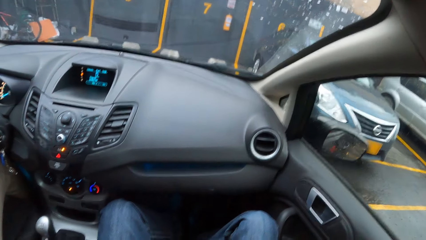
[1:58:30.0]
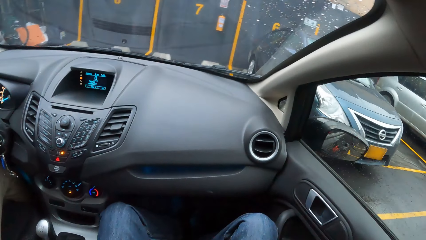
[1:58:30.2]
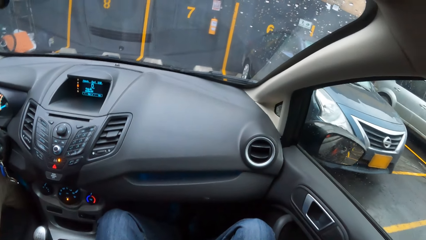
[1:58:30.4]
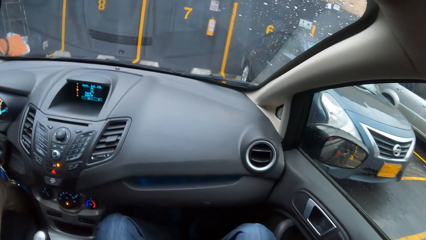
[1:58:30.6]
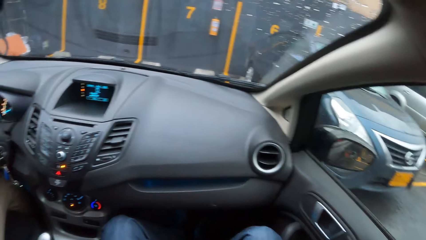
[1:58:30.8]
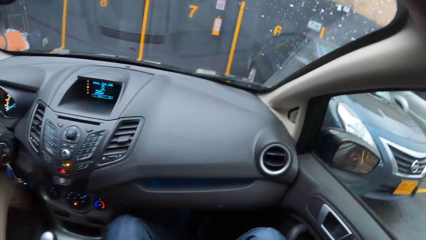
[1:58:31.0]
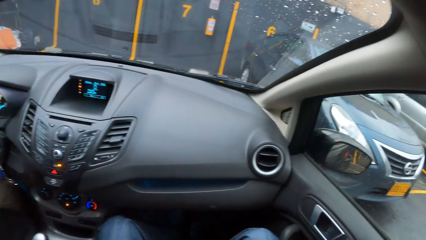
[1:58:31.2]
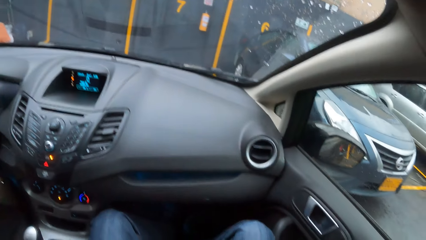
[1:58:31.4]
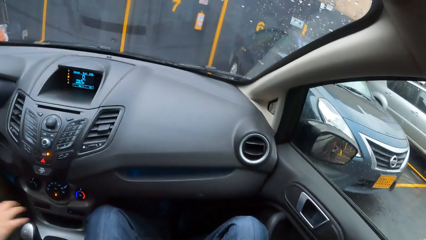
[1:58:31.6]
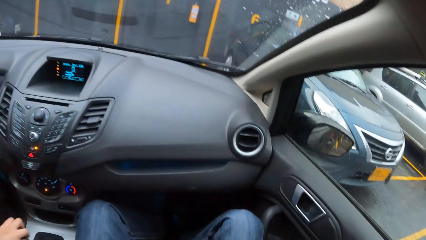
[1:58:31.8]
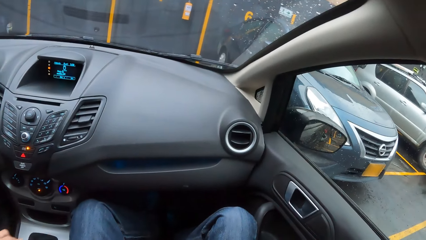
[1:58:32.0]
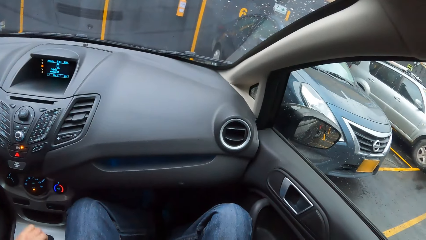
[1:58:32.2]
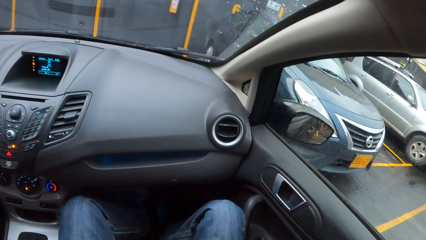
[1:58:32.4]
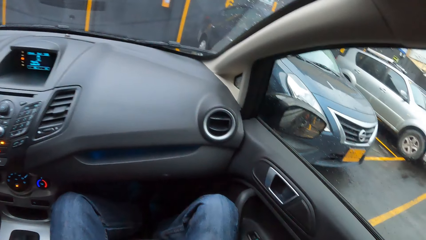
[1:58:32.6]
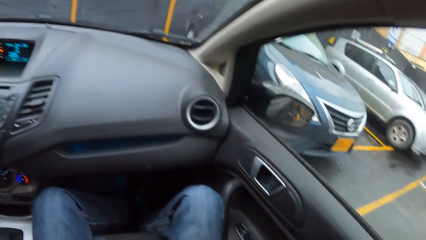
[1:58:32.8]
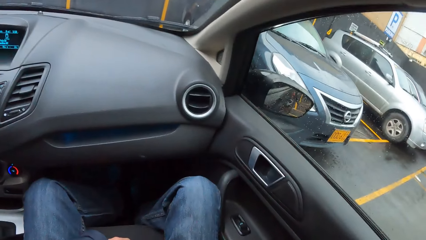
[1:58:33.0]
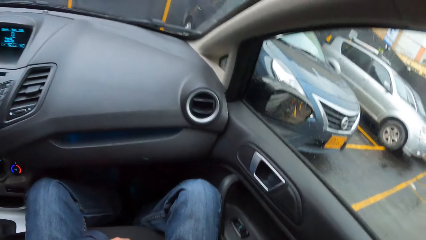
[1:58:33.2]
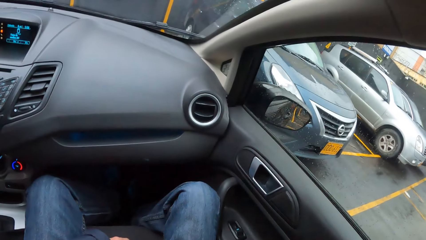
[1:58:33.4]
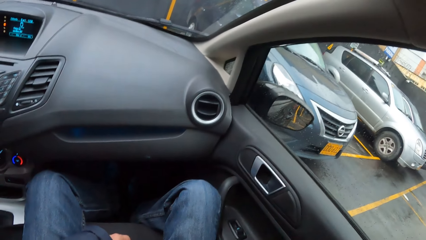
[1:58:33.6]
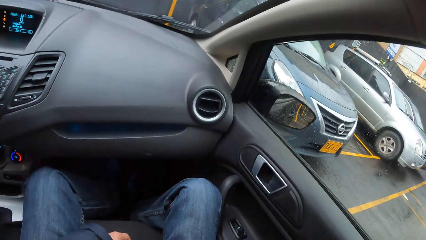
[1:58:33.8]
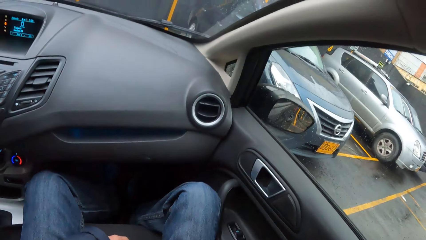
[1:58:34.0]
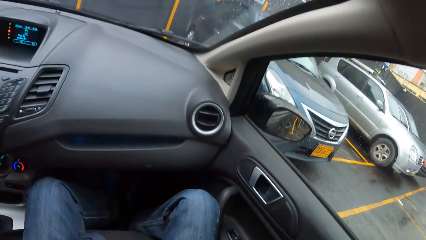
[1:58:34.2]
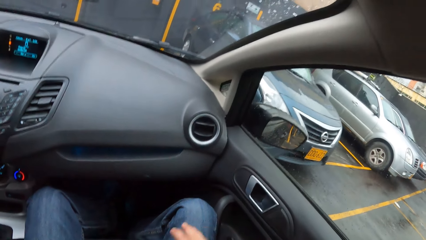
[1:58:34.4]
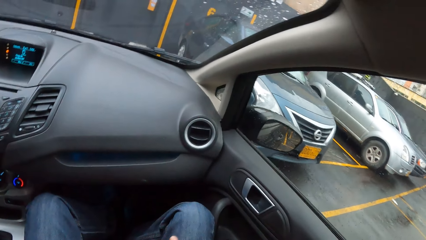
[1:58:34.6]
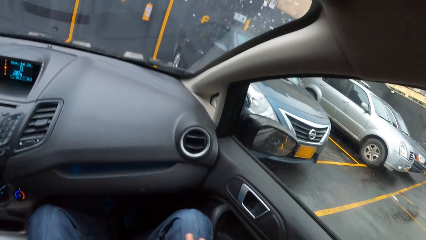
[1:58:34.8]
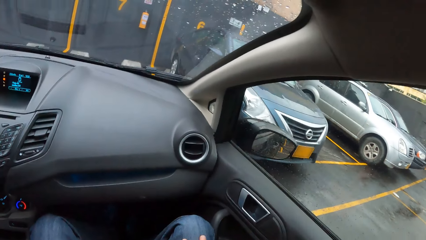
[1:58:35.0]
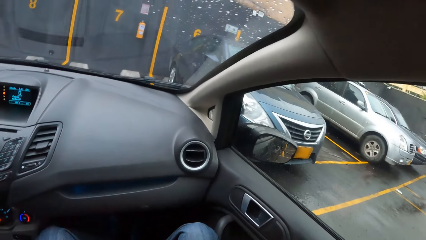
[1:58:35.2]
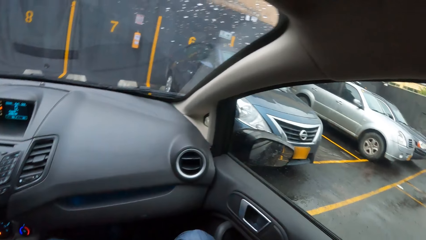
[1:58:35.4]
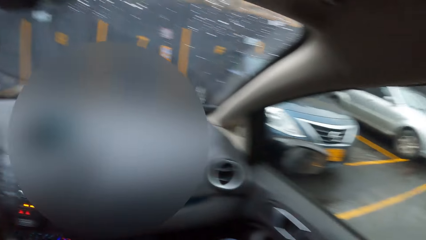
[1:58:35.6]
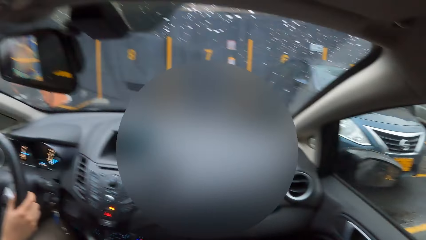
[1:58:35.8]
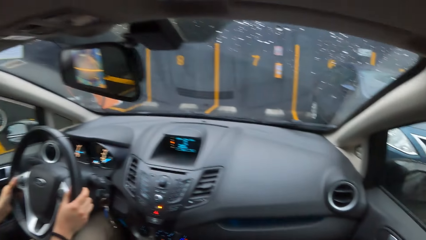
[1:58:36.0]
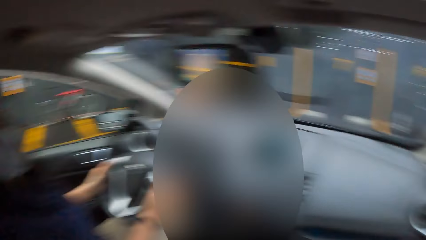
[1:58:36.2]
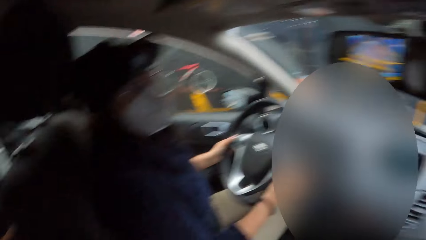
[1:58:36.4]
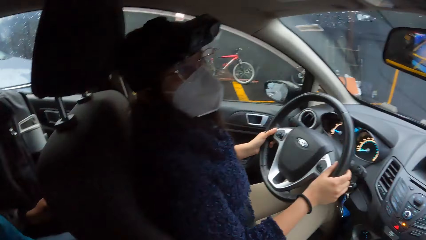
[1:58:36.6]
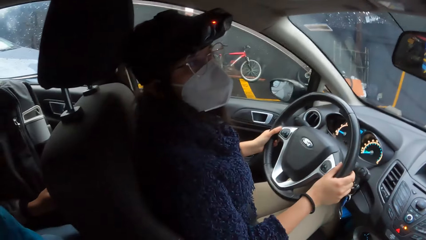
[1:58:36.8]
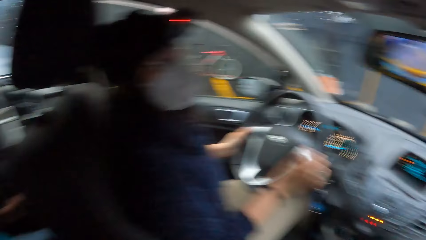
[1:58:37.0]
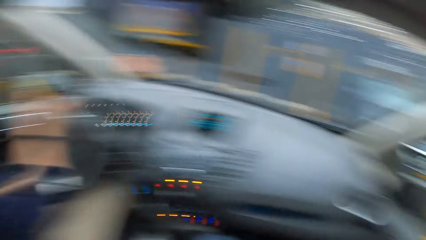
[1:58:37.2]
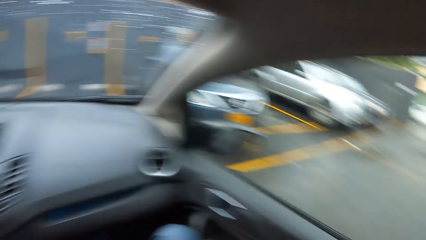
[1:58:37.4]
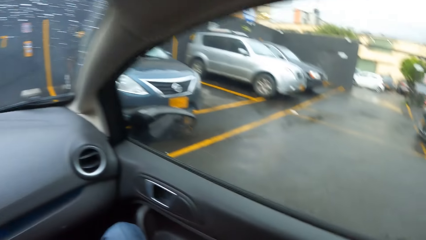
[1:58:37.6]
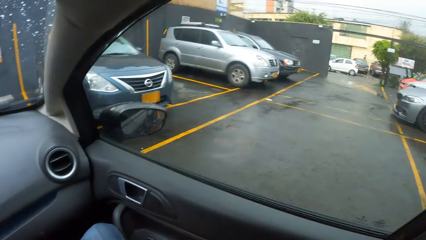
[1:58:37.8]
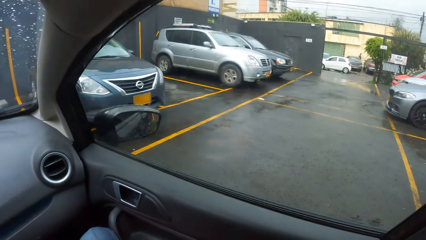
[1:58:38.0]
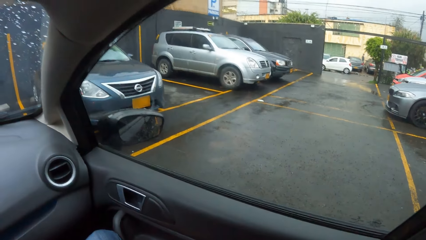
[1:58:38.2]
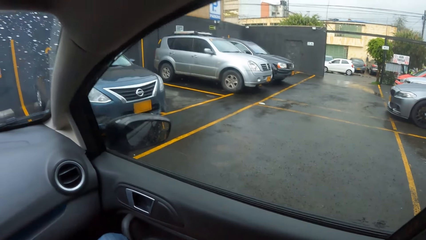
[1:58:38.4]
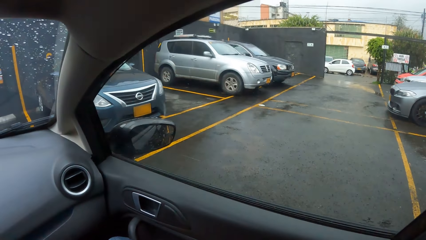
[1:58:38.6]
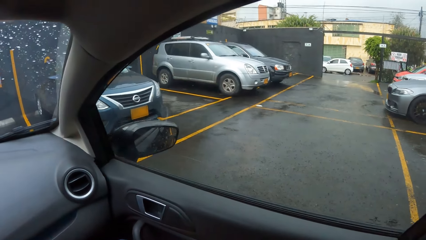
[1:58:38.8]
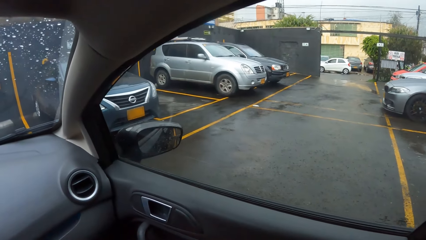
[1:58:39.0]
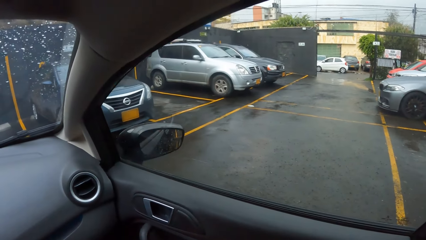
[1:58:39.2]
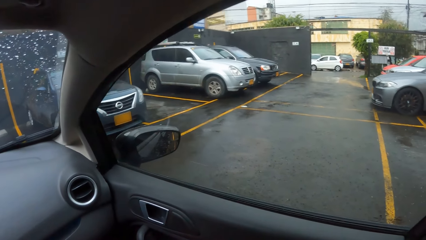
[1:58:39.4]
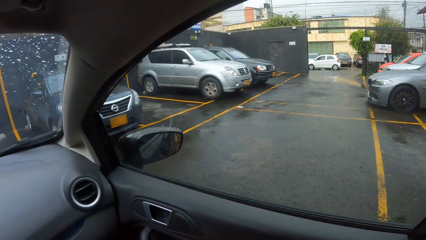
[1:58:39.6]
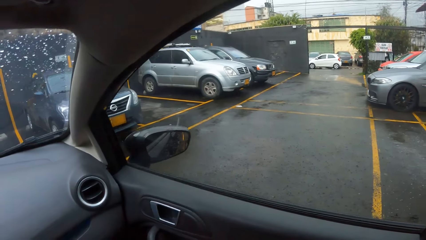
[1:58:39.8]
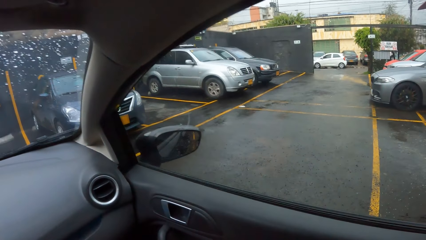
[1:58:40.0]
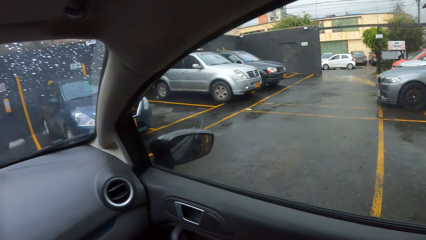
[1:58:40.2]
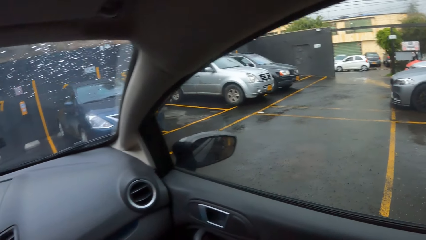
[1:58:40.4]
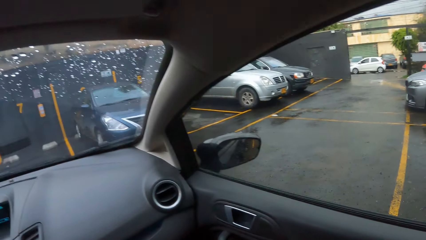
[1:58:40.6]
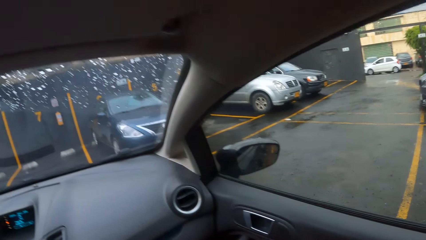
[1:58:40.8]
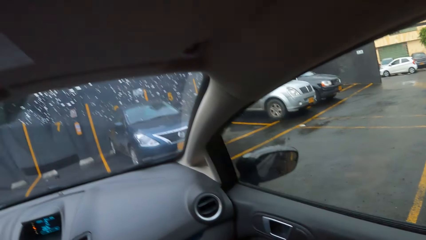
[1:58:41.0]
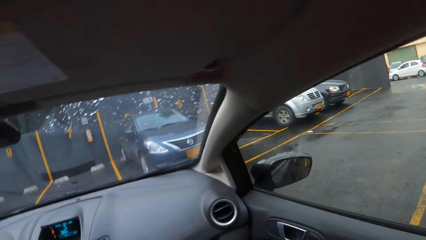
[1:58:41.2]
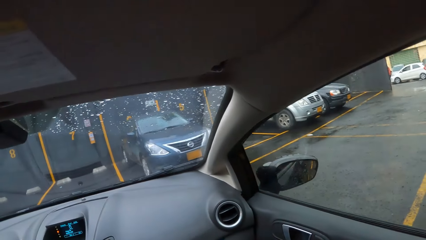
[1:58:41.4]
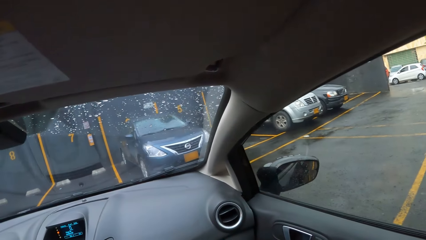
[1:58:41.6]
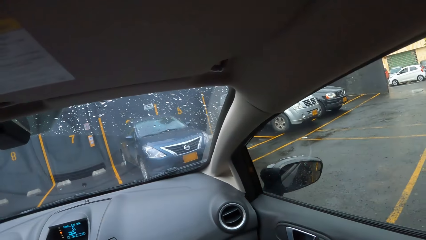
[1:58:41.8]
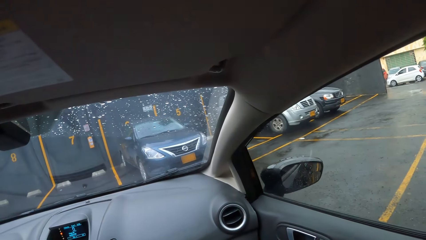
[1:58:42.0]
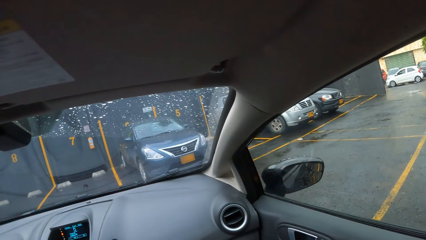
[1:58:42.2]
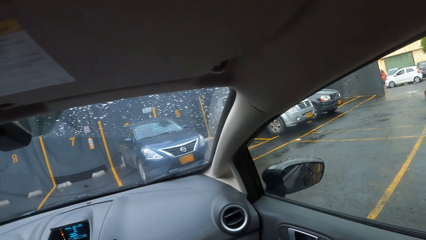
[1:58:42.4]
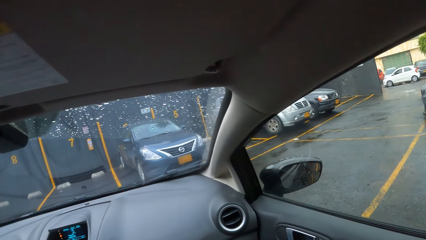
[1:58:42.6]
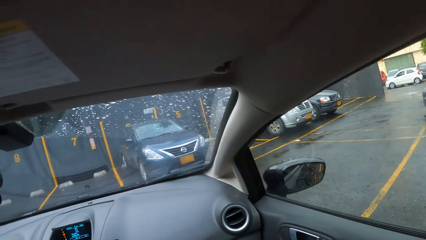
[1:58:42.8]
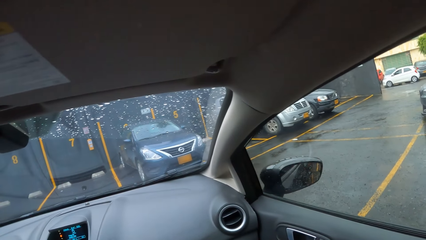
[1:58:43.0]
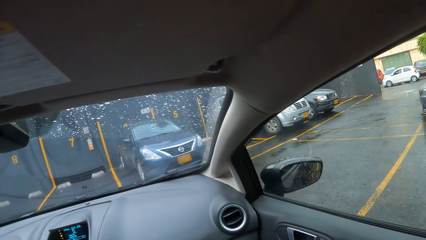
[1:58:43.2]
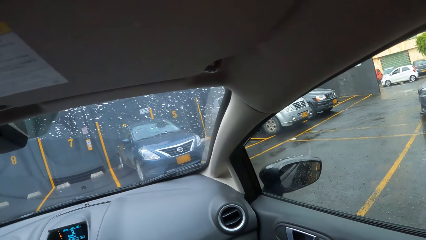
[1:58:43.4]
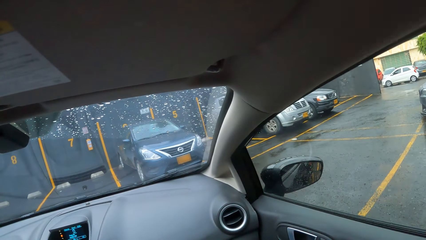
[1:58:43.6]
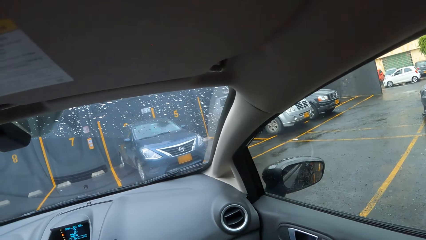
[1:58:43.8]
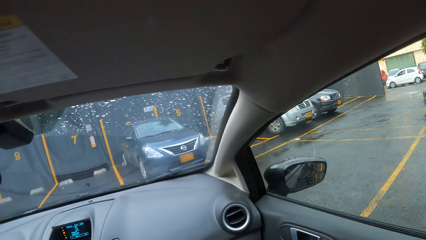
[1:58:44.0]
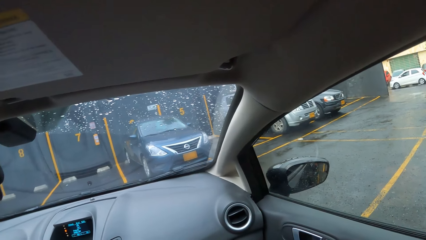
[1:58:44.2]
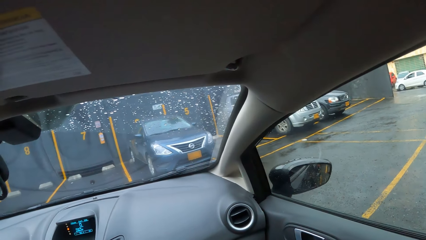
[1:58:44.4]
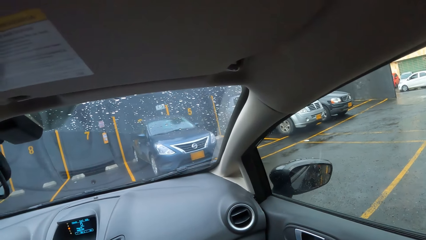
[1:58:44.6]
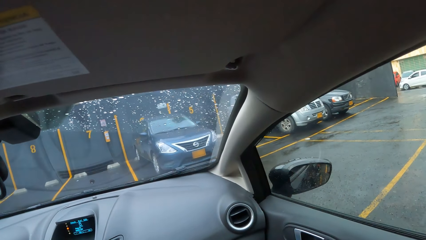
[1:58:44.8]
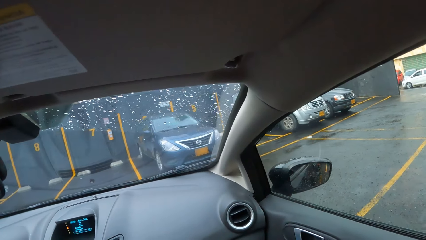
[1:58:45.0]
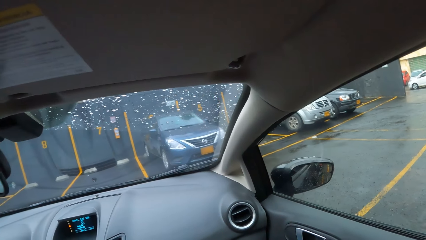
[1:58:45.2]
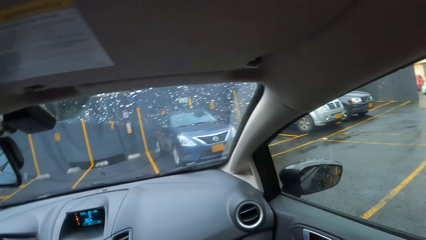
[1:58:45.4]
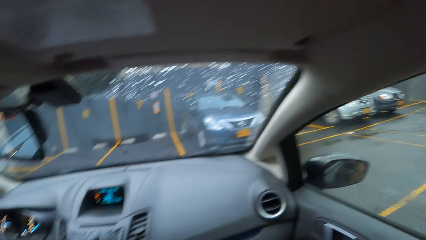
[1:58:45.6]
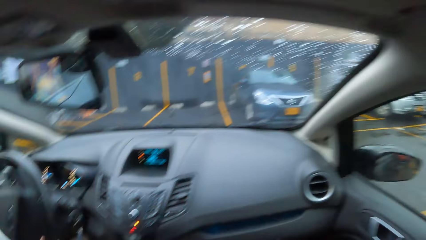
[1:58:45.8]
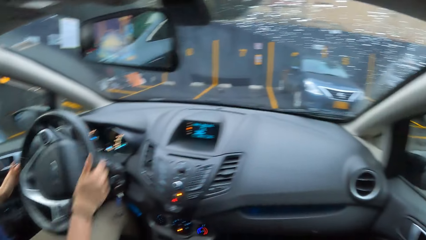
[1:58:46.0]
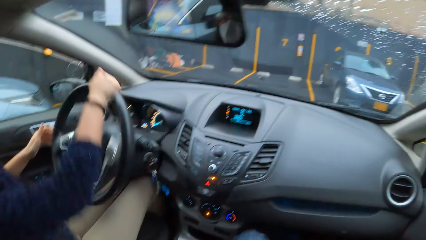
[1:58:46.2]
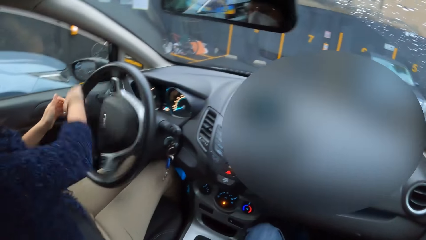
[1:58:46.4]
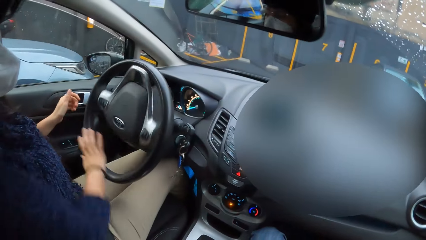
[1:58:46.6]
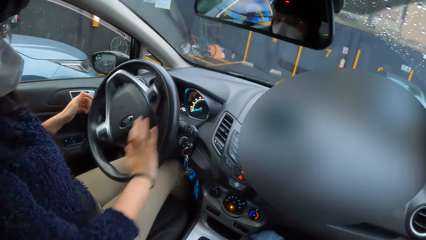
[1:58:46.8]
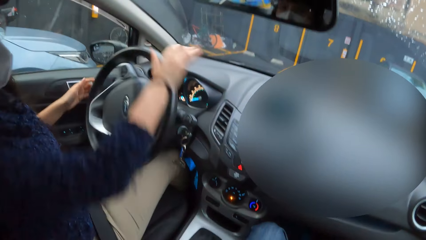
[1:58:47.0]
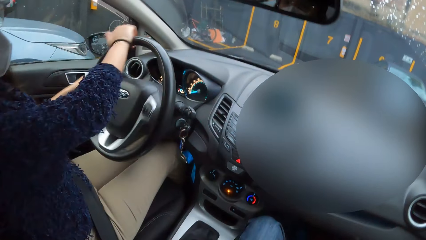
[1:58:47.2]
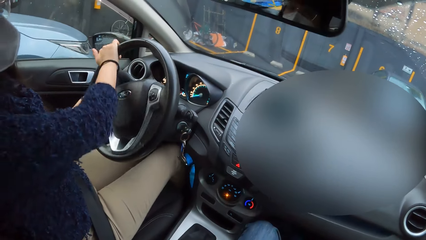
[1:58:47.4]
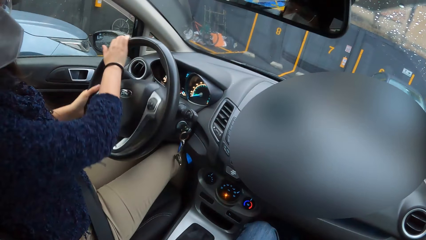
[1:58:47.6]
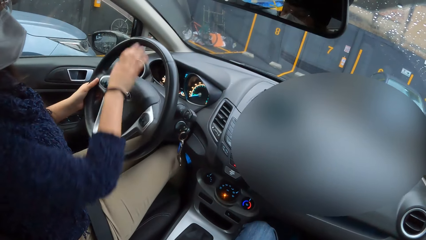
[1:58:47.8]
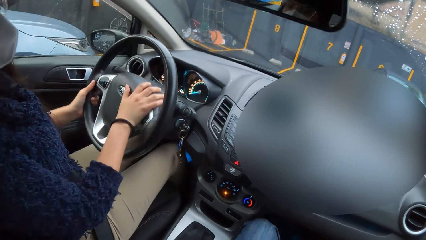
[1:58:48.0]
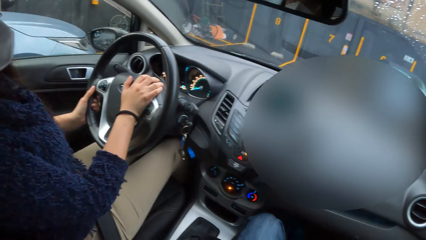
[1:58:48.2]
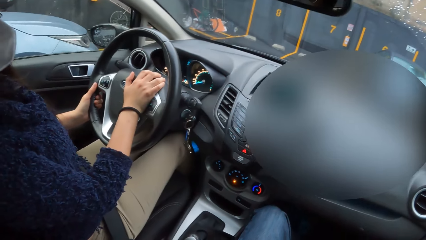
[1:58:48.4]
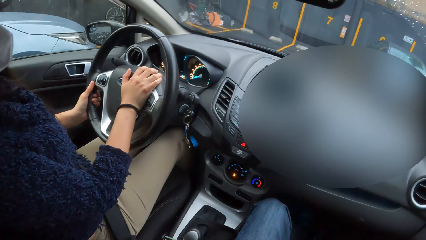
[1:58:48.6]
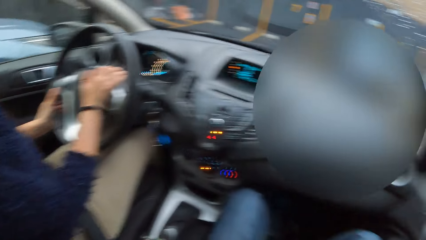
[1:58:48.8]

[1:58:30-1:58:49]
The woman parks the car. The woman operates the car gear stick with her right hand. The woman drives the car backwards with both hands. The woman turns the car steering wheel with her right hand. The woman holds the car steering wheel with both hands. The woman holds the car steering wheel with her left hand. The woman presses the car horn with her right hand.
